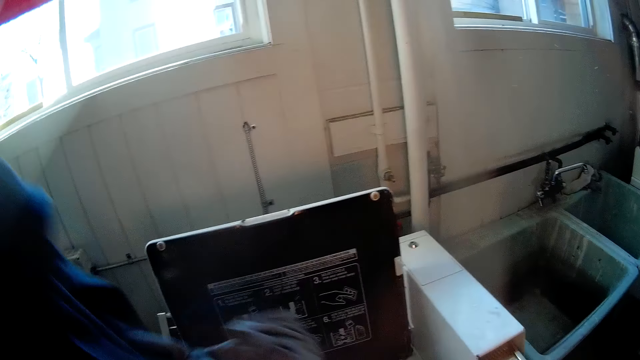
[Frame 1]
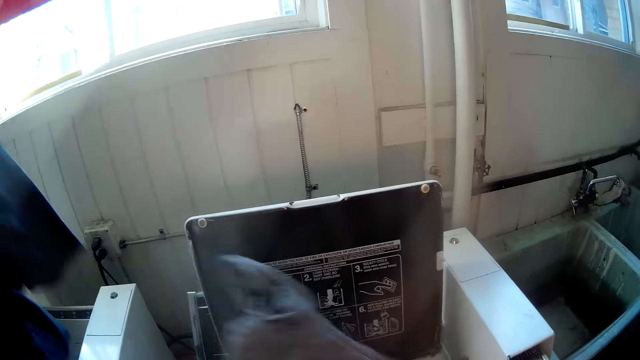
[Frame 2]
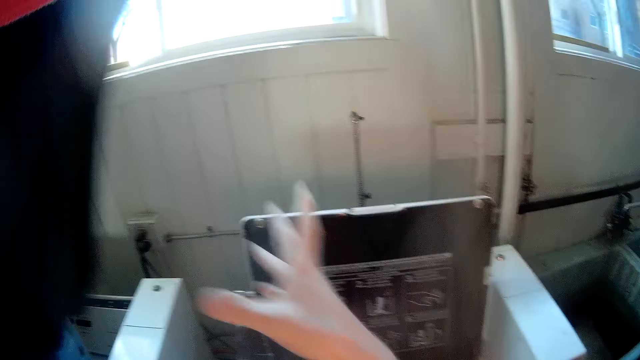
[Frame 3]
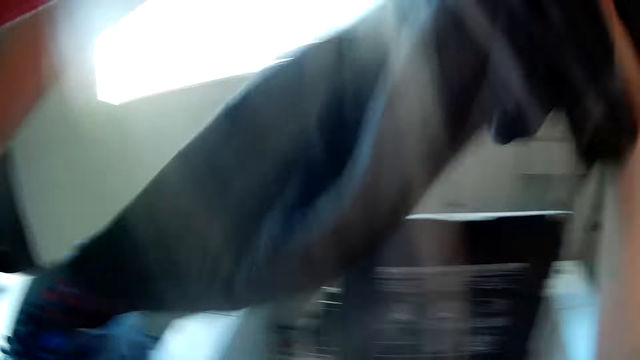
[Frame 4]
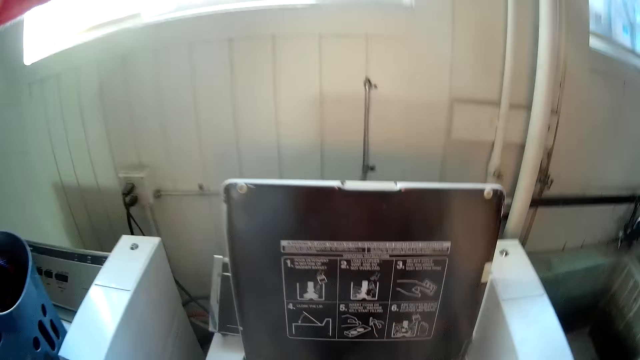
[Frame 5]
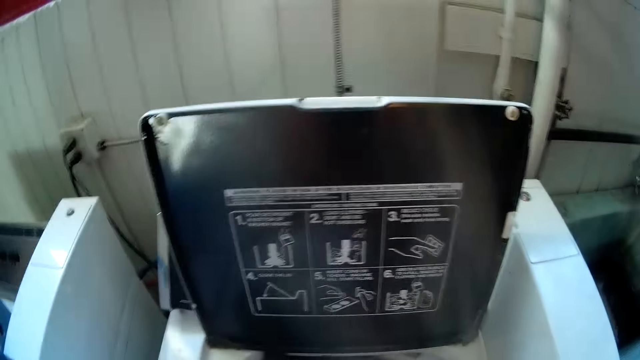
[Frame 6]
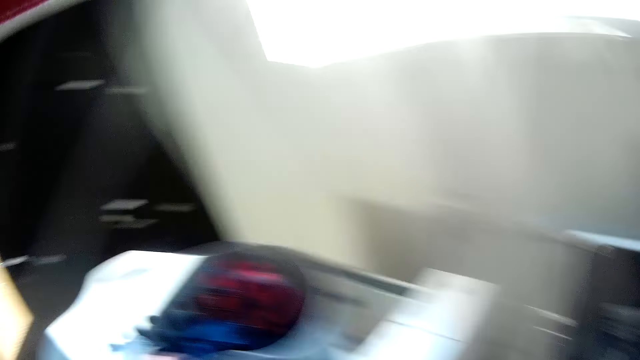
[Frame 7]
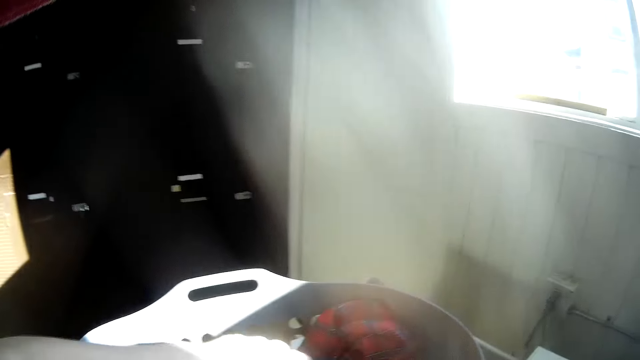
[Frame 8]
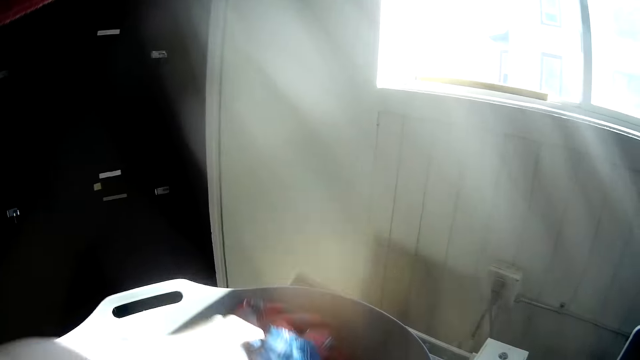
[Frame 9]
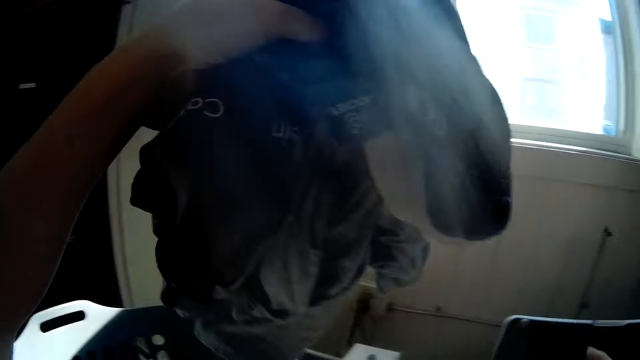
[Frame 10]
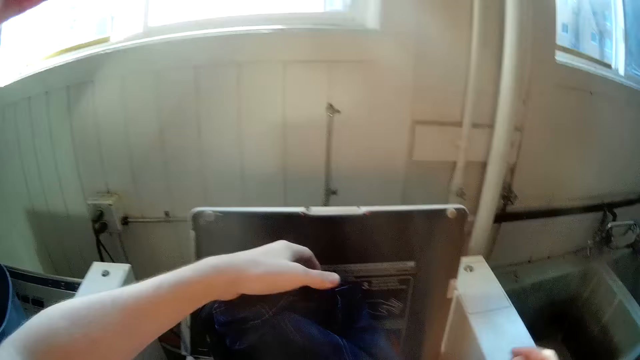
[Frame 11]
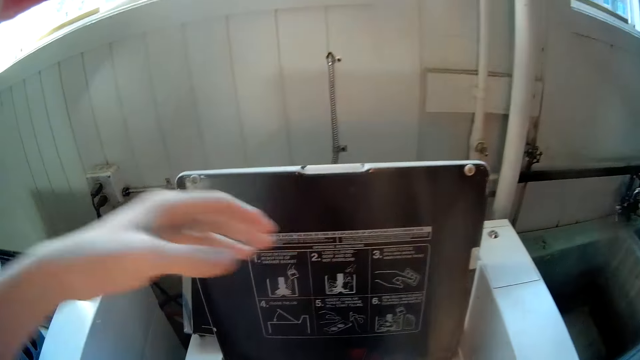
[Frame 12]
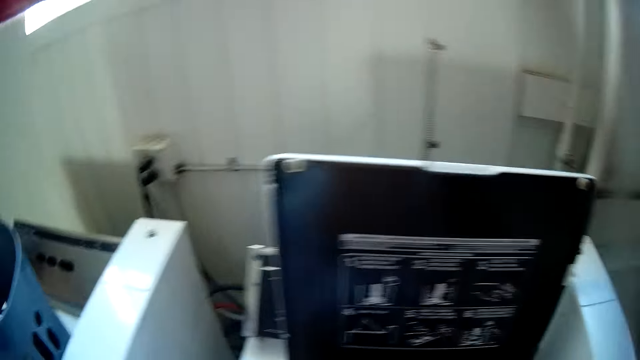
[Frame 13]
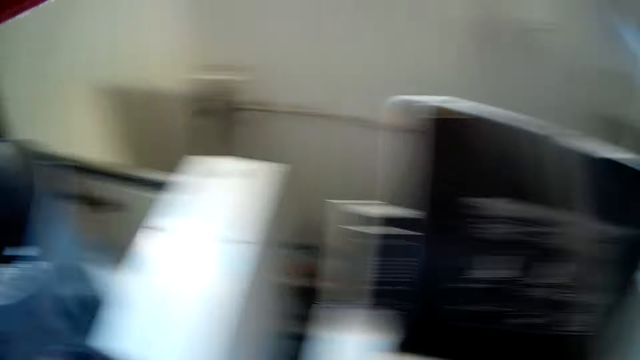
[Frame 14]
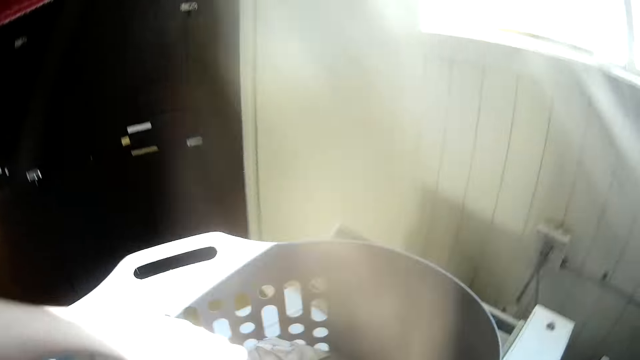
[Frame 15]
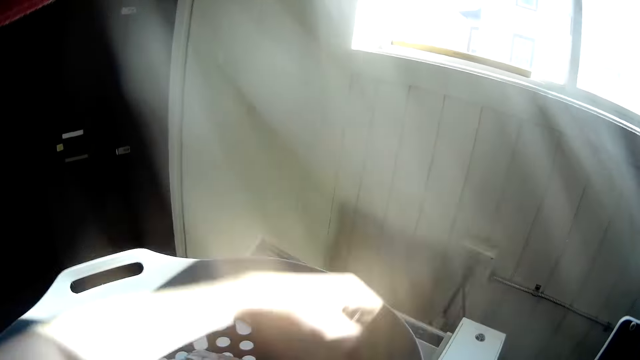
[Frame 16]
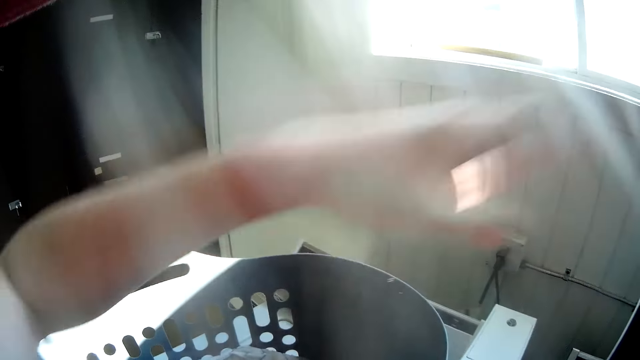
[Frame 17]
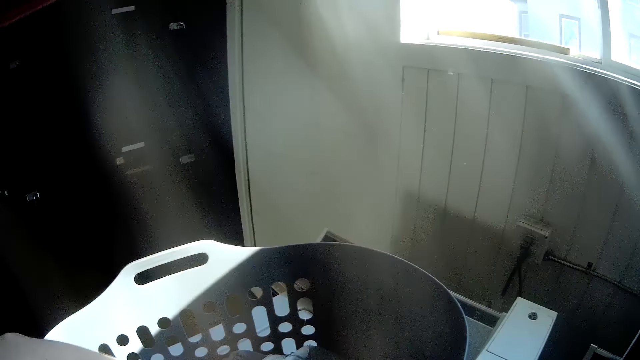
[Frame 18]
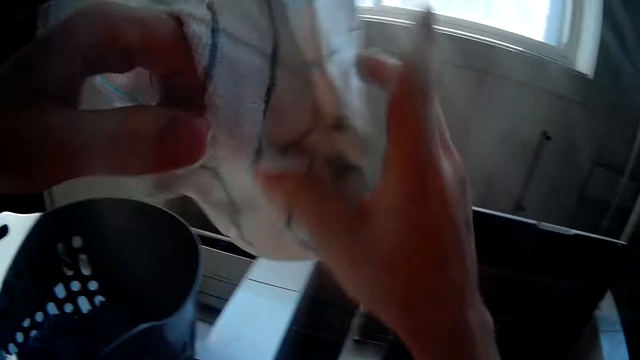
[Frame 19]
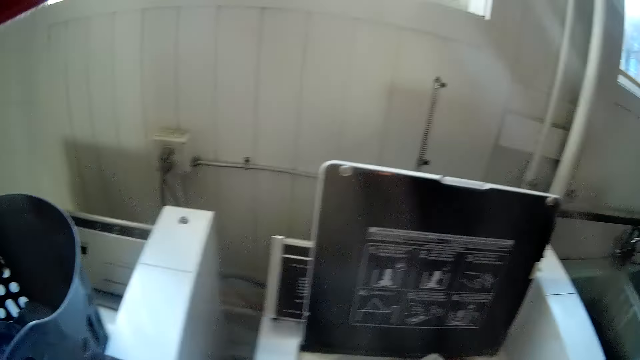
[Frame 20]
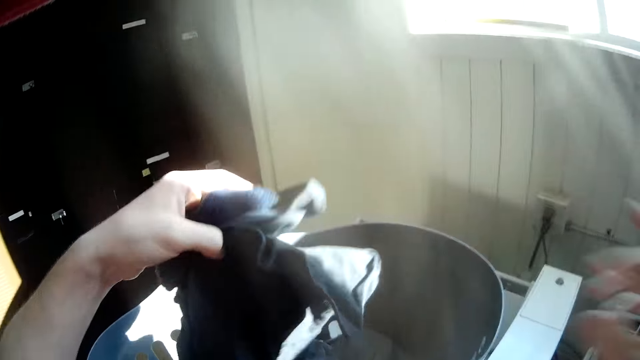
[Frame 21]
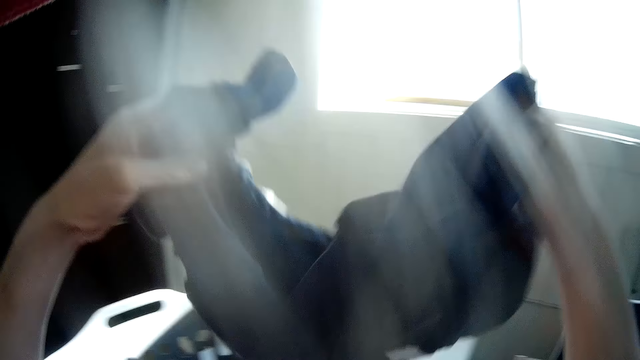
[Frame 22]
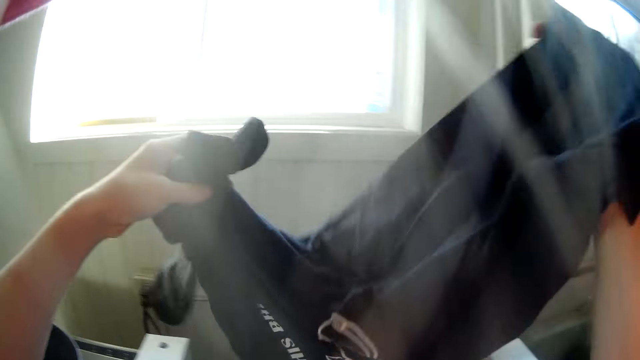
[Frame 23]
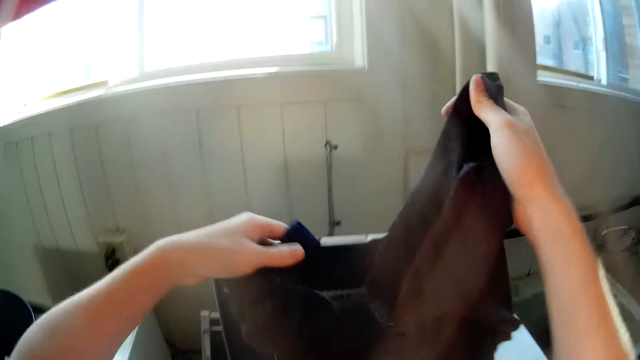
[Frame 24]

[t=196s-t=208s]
The camera wearer turns the cloth. He drops the cloth inside the washing machine. He drops the cloth in his hands inside the washing machine. He stares at the washing machine. He moves some clothes from the basket into the washing machine with his hands. He moves a cloth from the basket into the washing machine with his hands. He does this repeatedly.

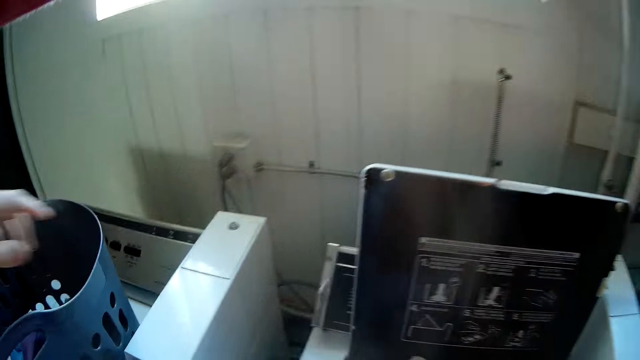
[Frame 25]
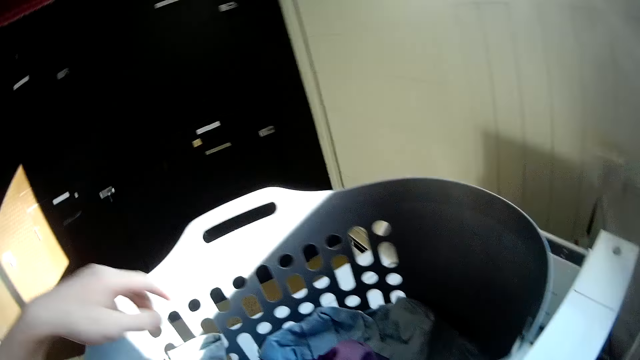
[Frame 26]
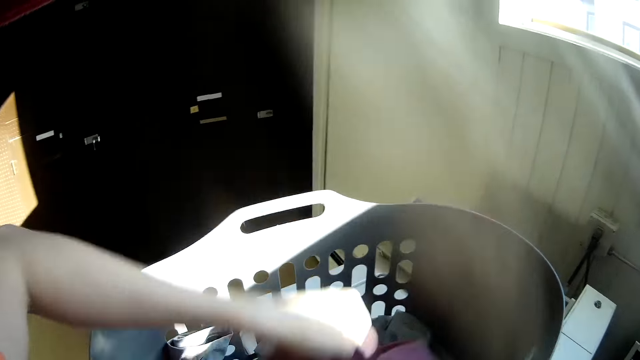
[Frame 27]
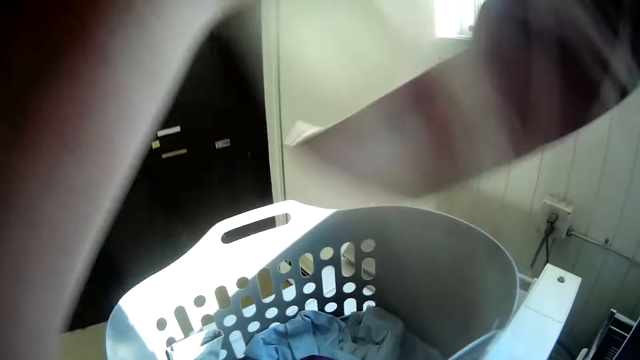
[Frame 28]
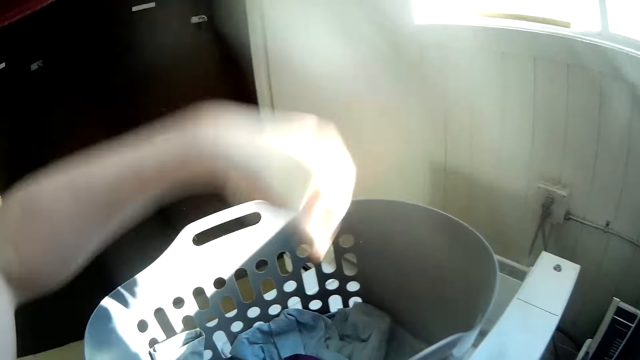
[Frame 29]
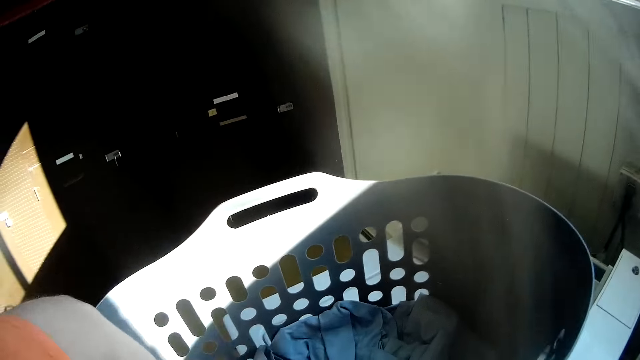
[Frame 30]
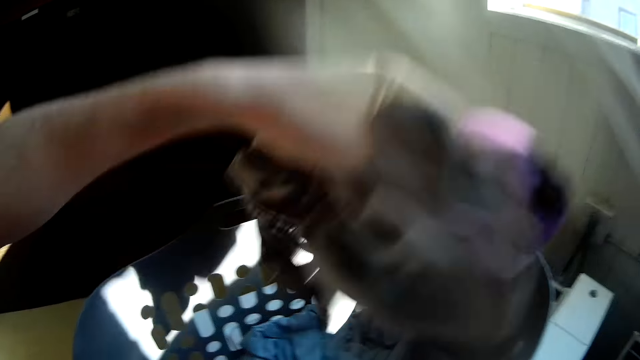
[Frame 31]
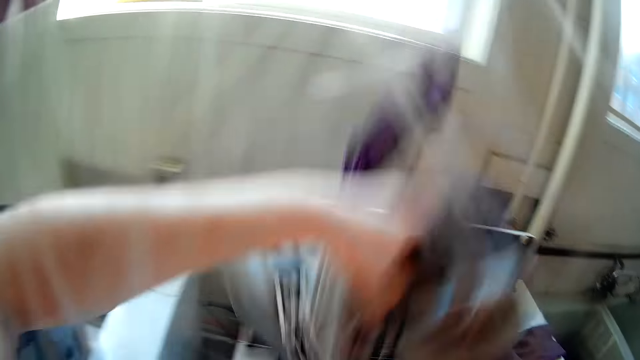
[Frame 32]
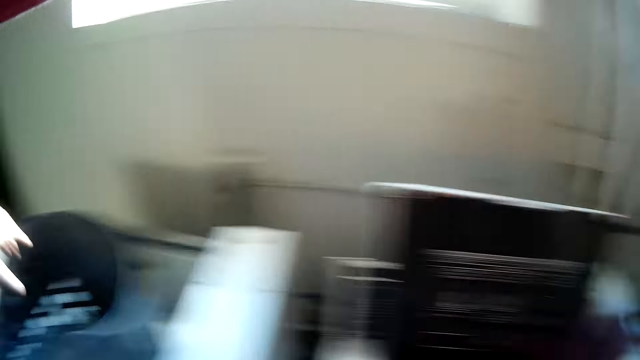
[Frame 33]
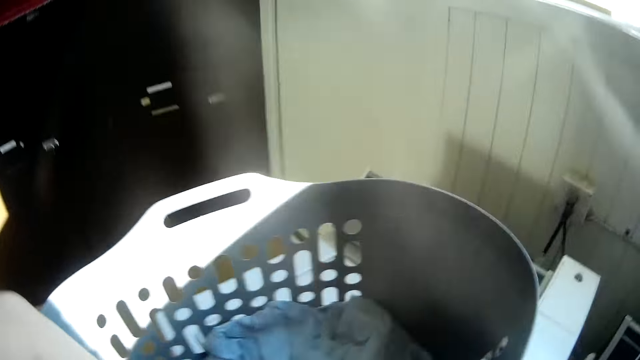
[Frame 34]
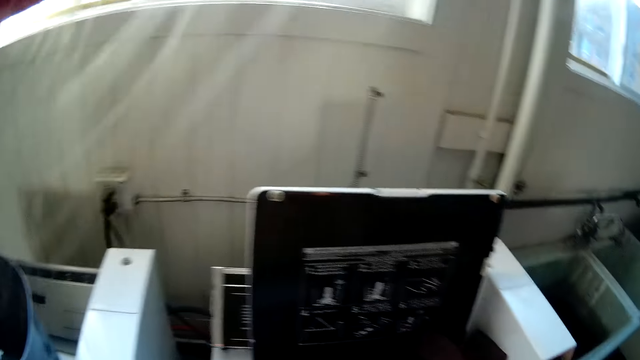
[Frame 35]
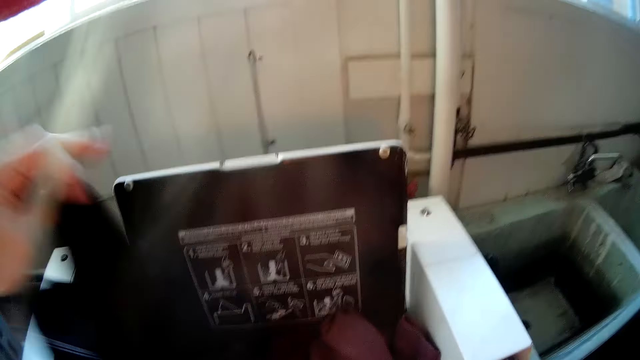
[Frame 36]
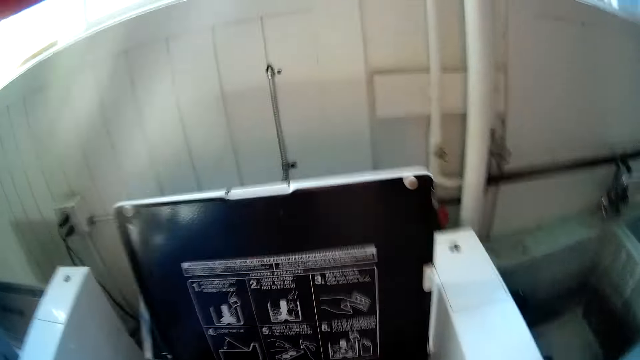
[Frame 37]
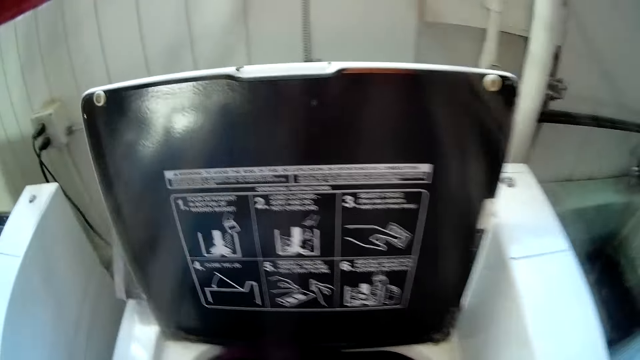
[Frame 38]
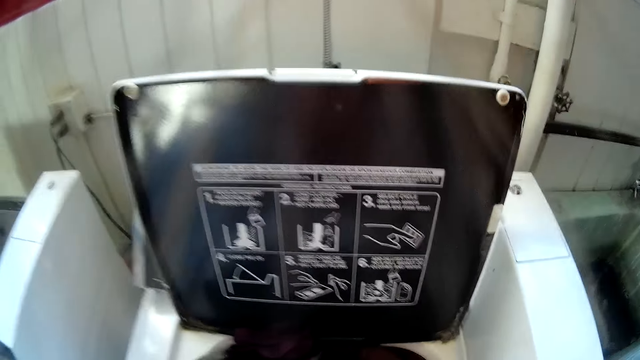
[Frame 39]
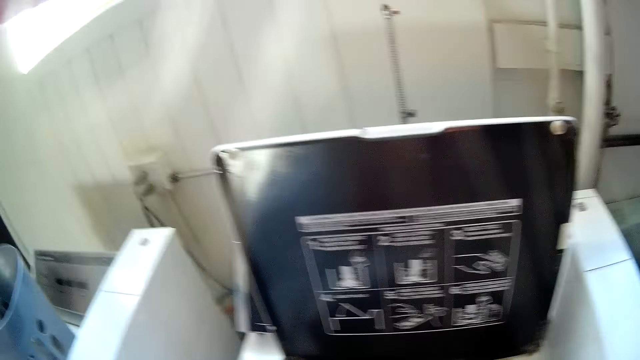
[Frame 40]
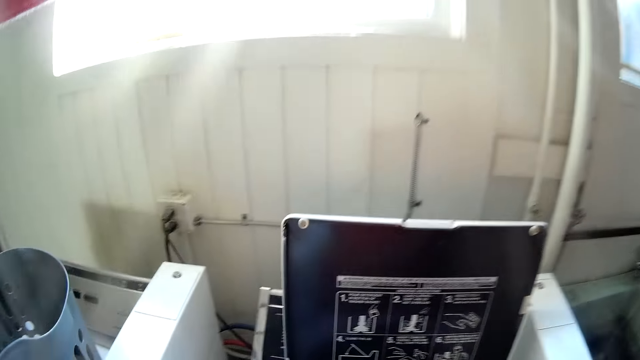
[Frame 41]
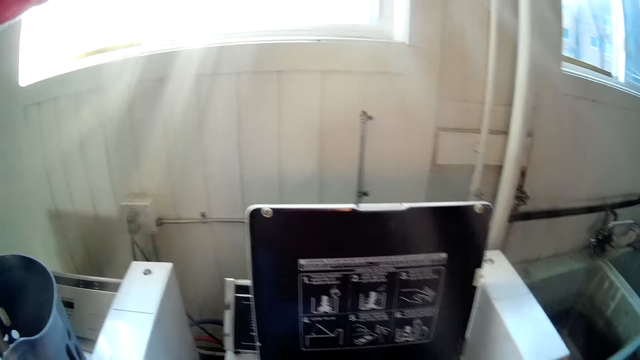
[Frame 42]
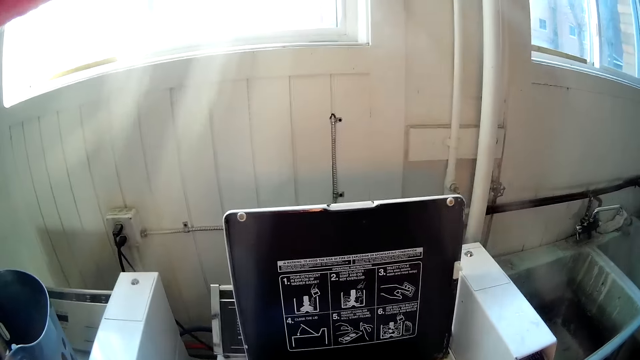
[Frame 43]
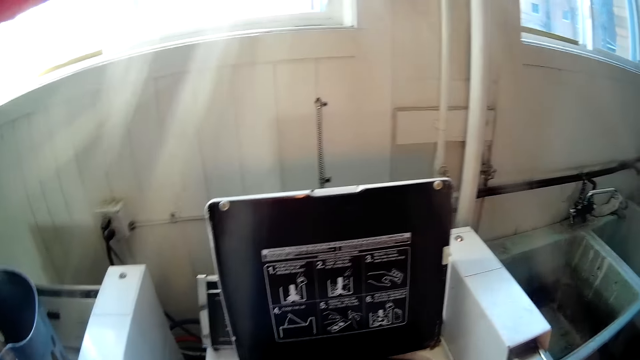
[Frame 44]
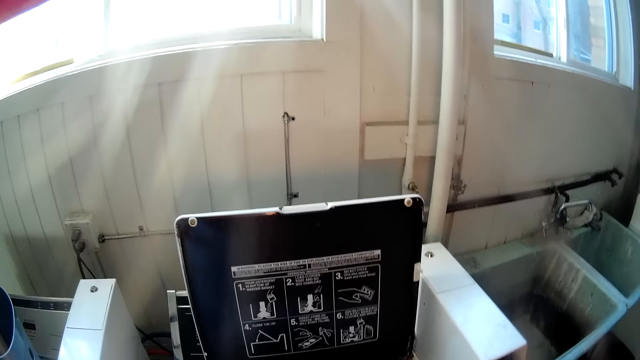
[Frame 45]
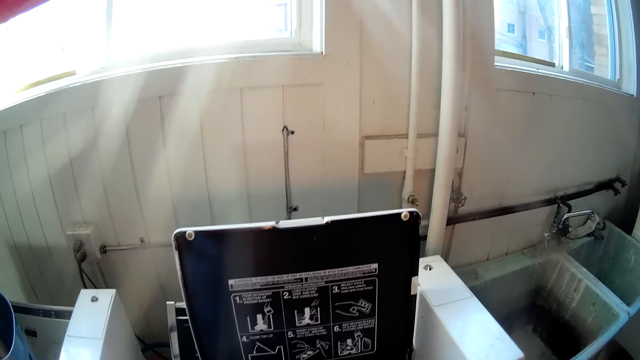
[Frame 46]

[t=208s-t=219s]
The camera wearer moves a cloth from the basket into the washing machine with his hands. He moves some clothes from the basket into the washing machine with his hands. He moves a cloth from the basket into the washing machine with his hands. He presses the clothes inside the washing machine with his hands. He stares at the washing machine. He pours some of the liquid laundry detergent into the washing machine.
